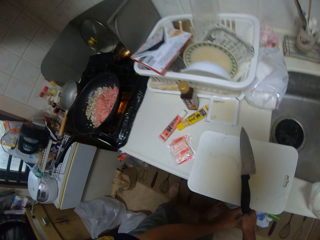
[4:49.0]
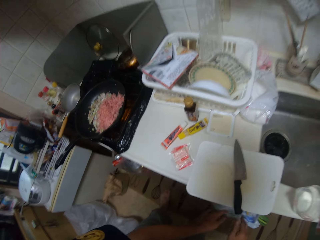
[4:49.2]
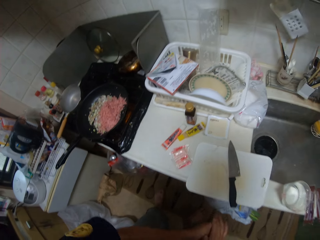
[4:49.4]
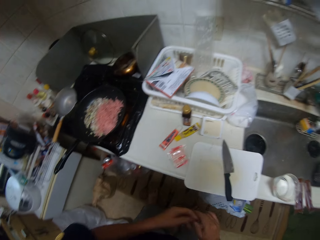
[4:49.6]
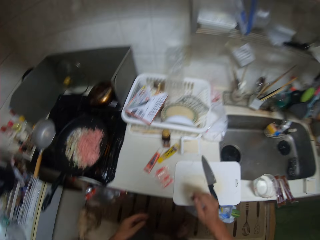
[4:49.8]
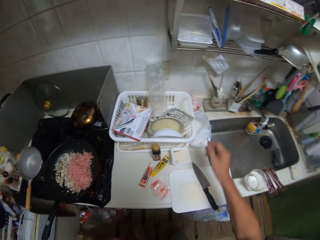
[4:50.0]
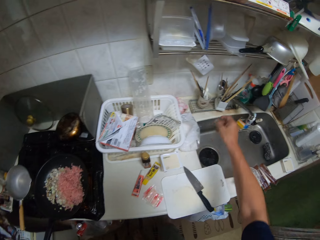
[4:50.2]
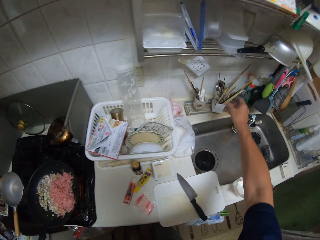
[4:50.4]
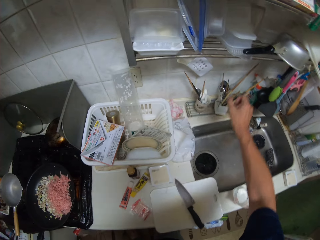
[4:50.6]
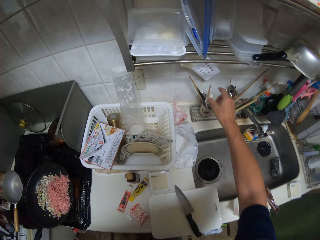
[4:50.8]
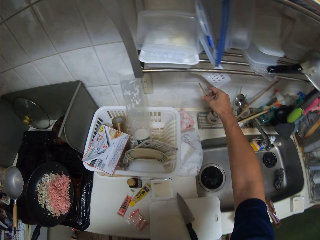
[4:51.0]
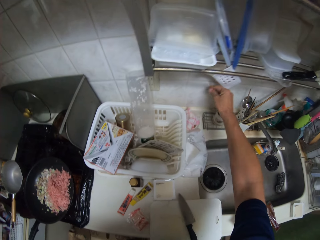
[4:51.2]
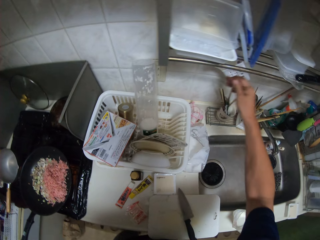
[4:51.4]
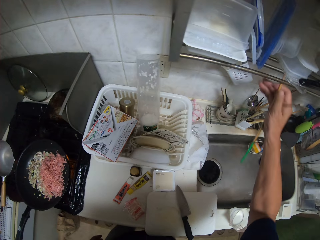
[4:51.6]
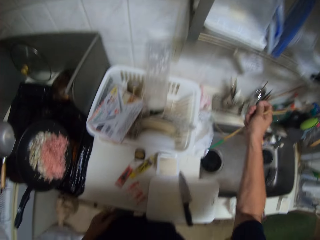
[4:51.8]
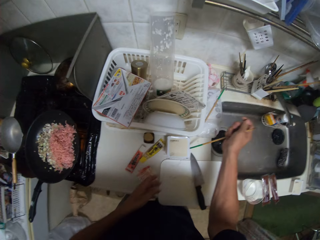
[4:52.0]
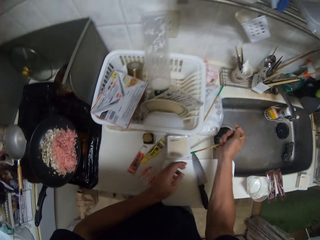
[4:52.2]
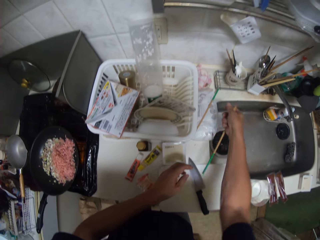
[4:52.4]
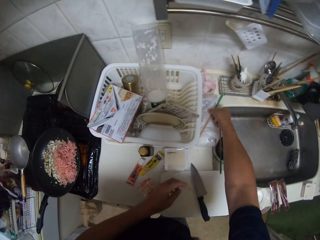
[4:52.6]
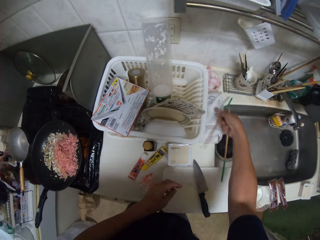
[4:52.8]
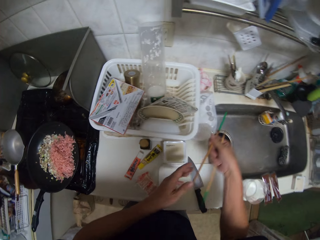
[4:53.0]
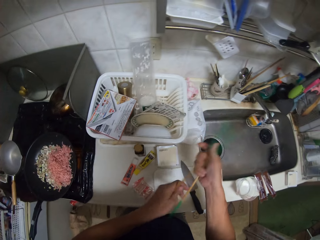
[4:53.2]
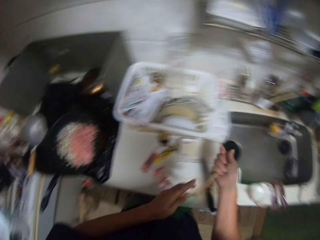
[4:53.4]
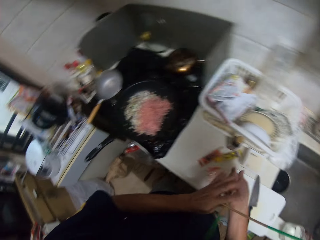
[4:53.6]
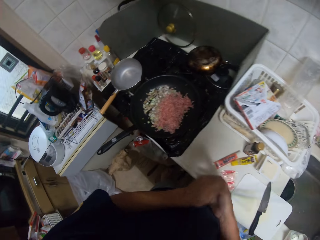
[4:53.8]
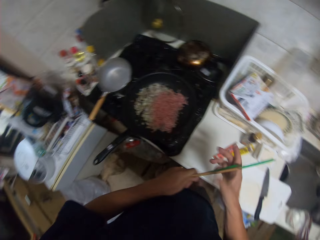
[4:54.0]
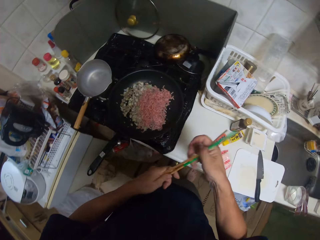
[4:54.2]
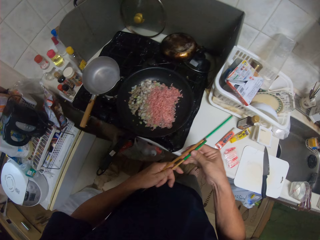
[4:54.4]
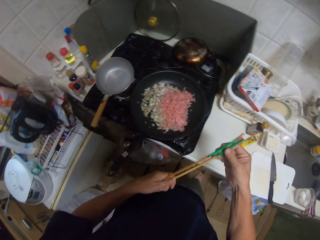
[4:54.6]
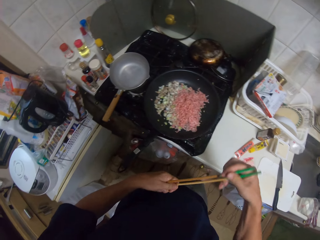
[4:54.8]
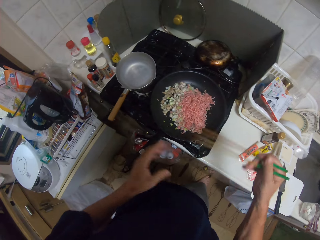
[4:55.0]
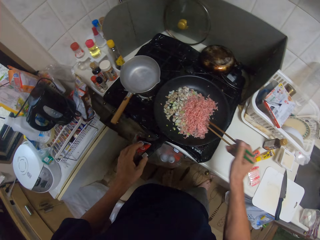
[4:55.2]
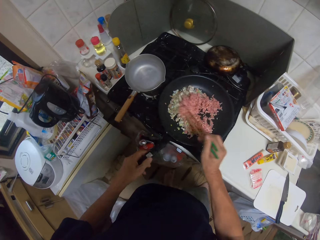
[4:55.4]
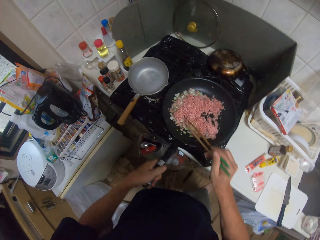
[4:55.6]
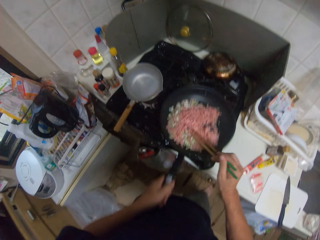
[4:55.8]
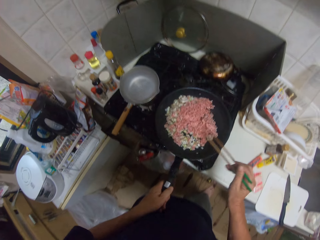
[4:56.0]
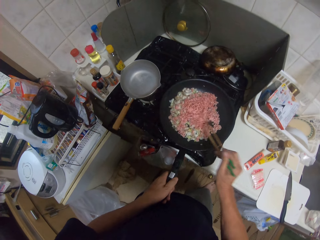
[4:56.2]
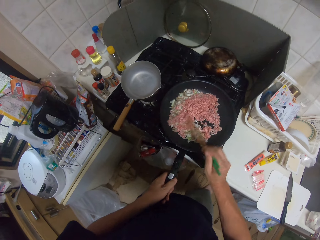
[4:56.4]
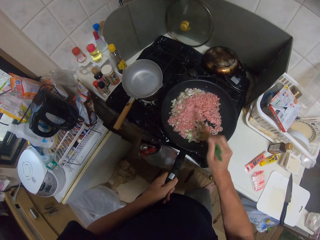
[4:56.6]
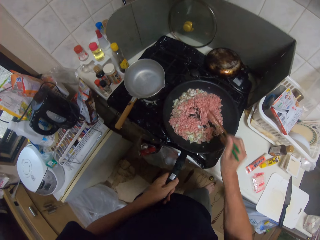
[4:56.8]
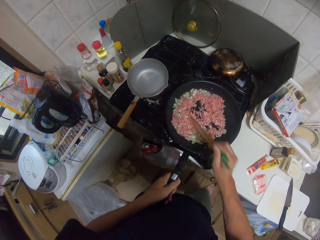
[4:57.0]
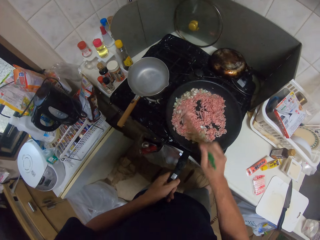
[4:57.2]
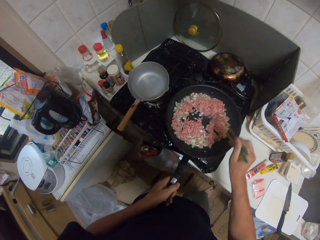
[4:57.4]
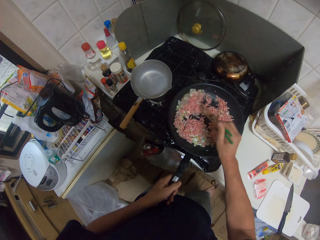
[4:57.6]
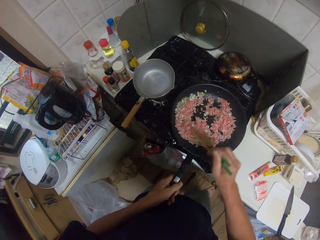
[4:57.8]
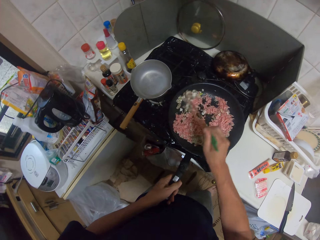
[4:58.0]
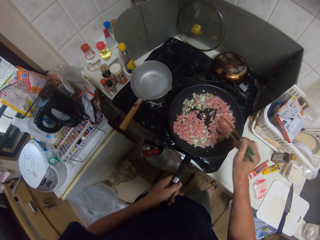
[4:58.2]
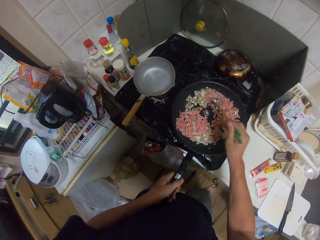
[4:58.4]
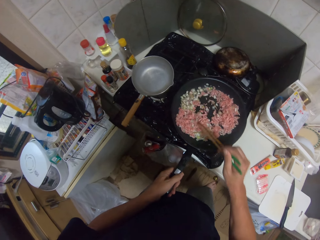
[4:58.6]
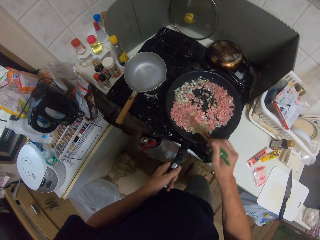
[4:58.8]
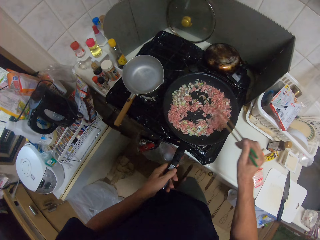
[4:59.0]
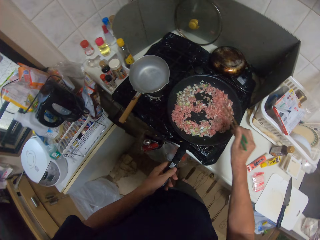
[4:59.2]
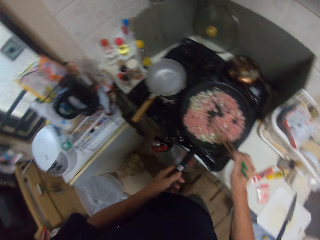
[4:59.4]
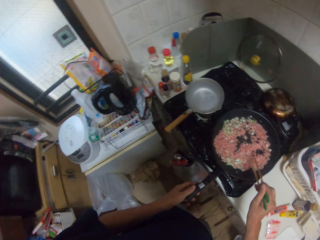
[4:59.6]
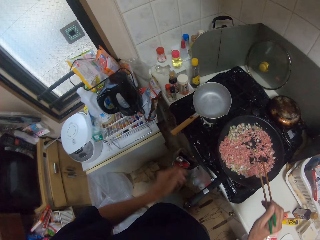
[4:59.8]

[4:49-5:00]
The camera wearer picks chopsticks. A chopstick falls. The camera wearer picks the chopsticks from the sink slab. They hold the chopsticks. They turn a chopstick. They stir minced meat in a pan with the chopsticks. They shake the cooking pan. They stir the minced meat.

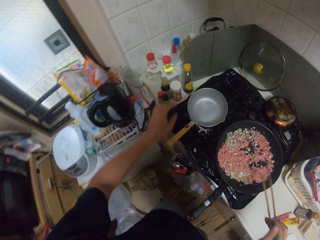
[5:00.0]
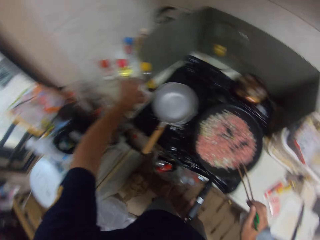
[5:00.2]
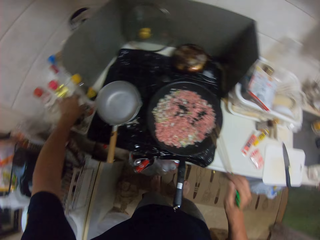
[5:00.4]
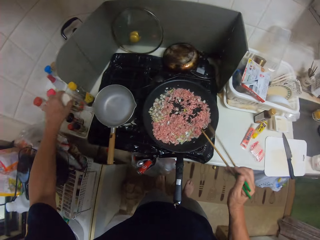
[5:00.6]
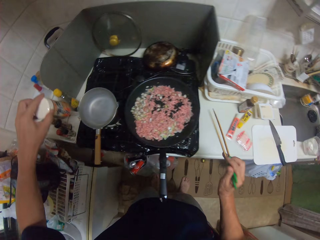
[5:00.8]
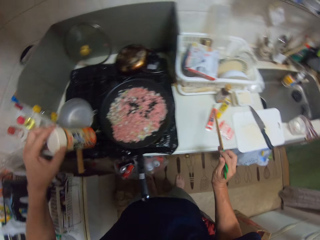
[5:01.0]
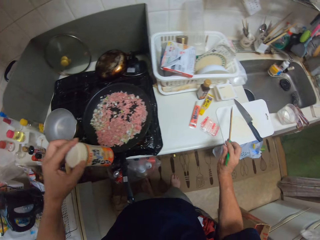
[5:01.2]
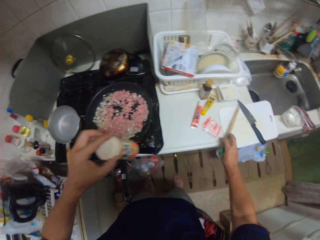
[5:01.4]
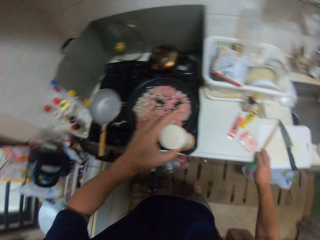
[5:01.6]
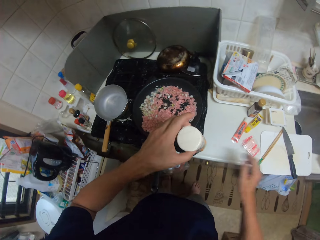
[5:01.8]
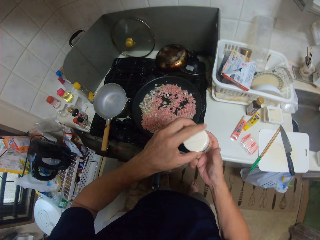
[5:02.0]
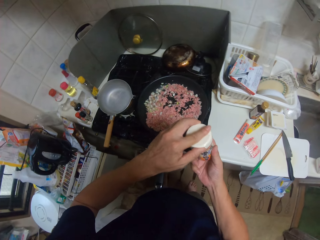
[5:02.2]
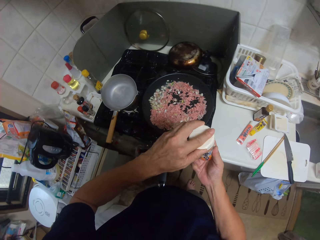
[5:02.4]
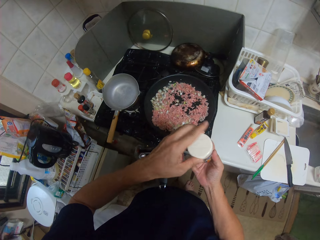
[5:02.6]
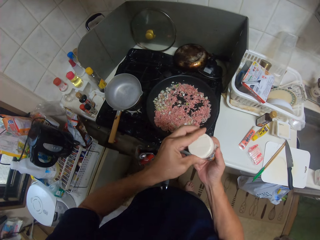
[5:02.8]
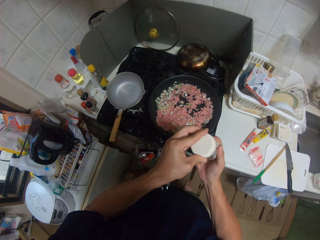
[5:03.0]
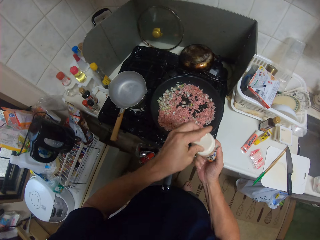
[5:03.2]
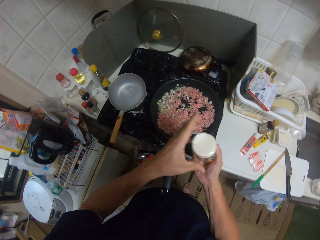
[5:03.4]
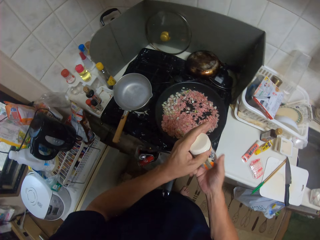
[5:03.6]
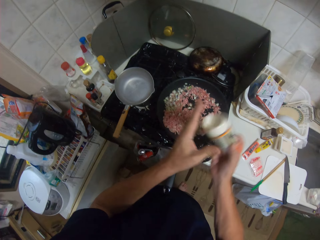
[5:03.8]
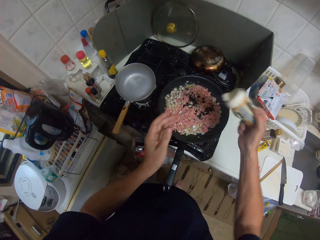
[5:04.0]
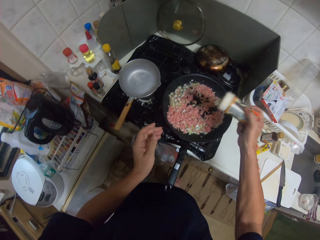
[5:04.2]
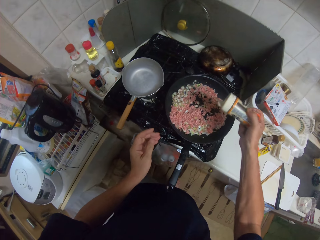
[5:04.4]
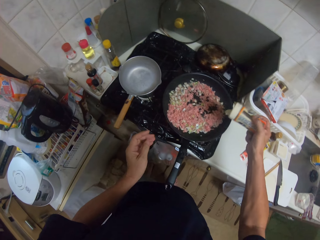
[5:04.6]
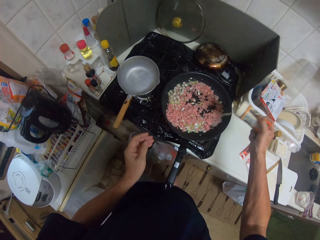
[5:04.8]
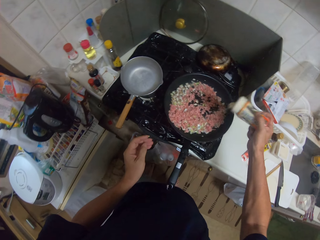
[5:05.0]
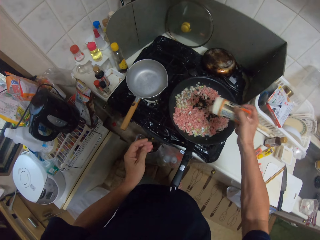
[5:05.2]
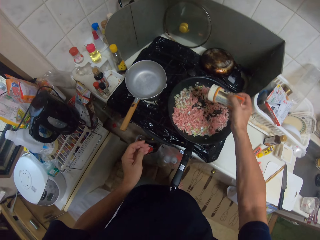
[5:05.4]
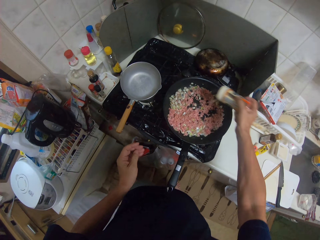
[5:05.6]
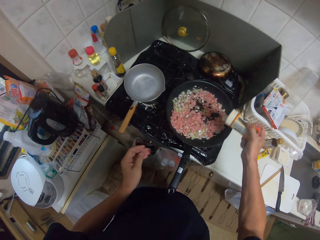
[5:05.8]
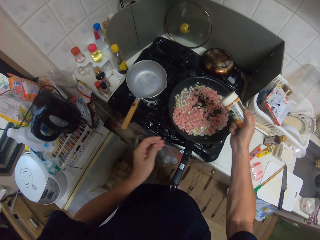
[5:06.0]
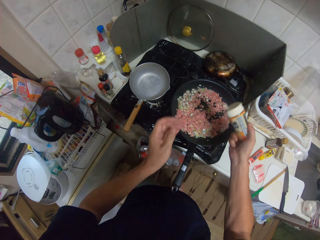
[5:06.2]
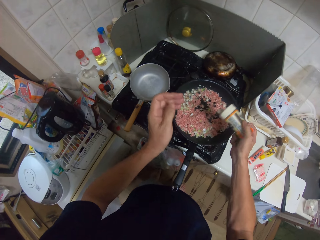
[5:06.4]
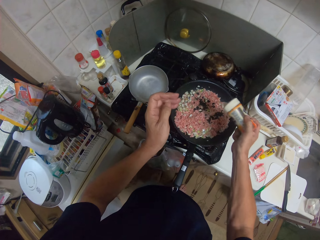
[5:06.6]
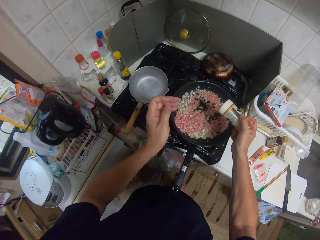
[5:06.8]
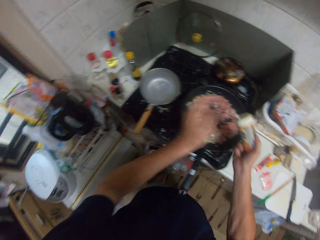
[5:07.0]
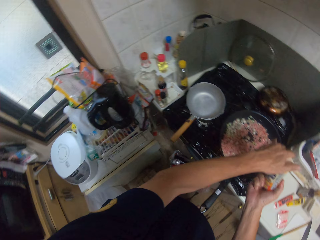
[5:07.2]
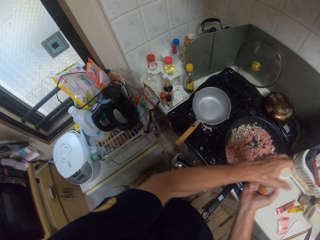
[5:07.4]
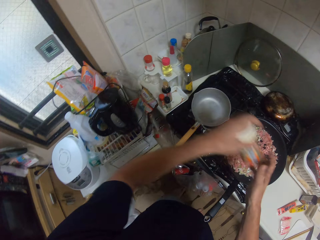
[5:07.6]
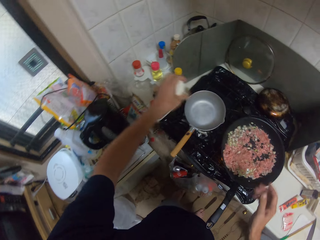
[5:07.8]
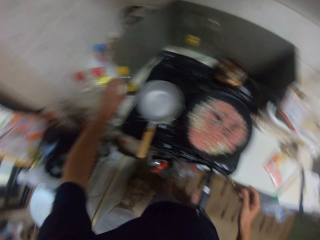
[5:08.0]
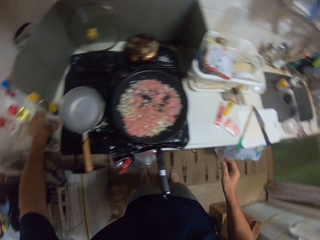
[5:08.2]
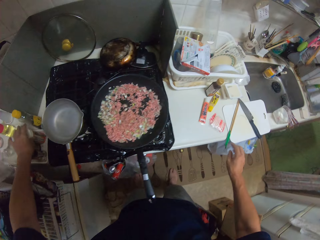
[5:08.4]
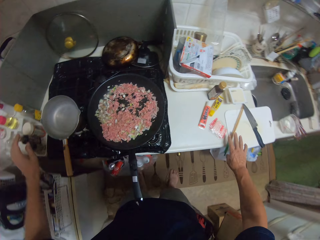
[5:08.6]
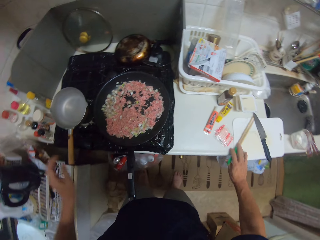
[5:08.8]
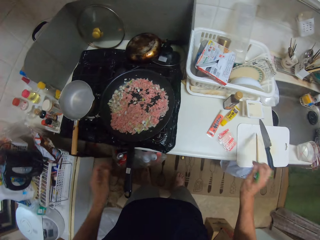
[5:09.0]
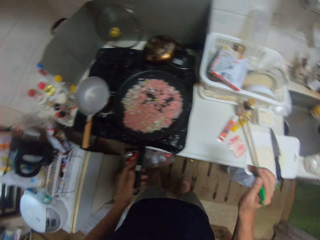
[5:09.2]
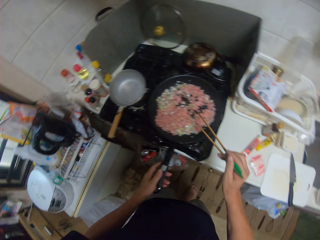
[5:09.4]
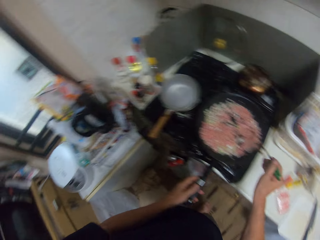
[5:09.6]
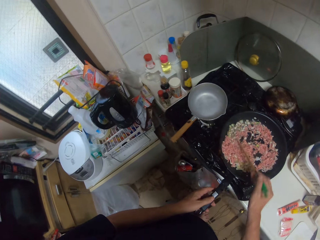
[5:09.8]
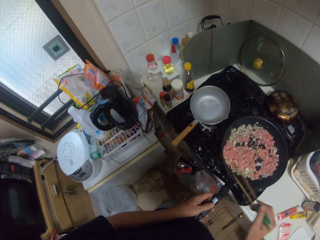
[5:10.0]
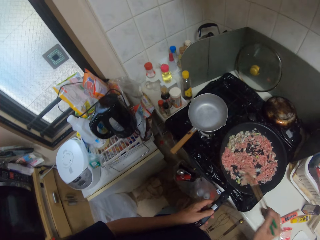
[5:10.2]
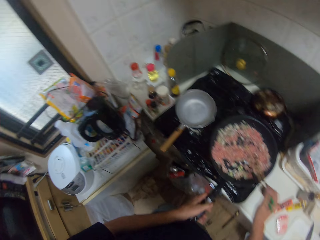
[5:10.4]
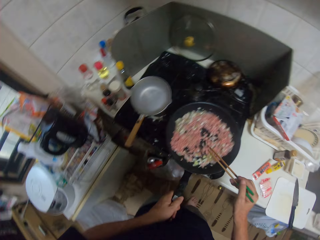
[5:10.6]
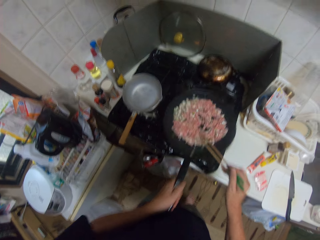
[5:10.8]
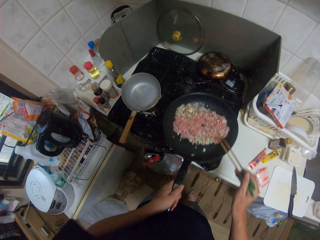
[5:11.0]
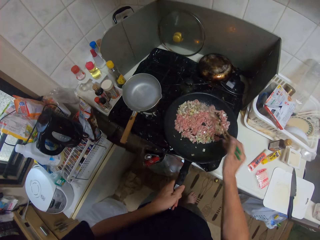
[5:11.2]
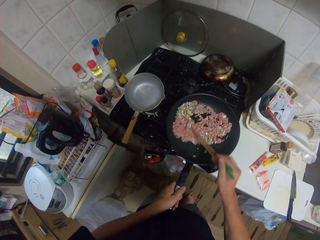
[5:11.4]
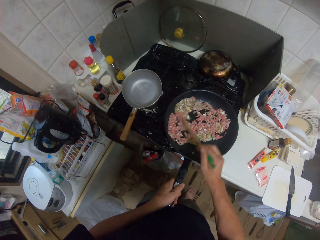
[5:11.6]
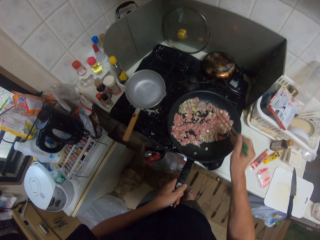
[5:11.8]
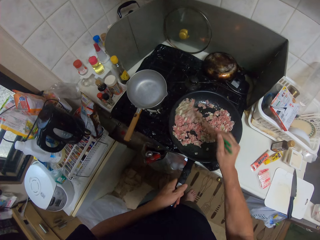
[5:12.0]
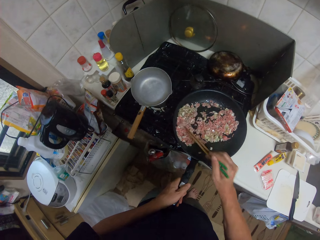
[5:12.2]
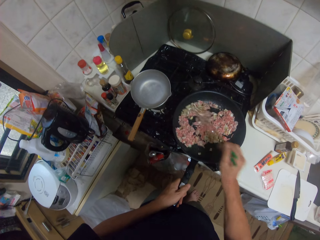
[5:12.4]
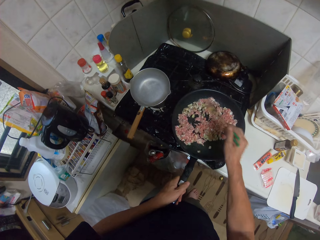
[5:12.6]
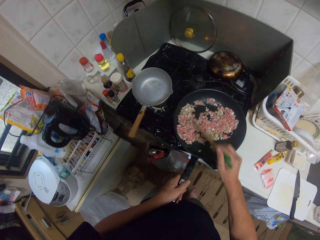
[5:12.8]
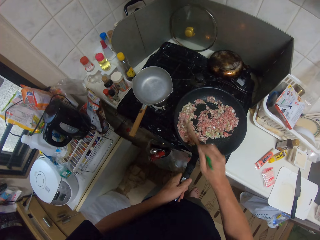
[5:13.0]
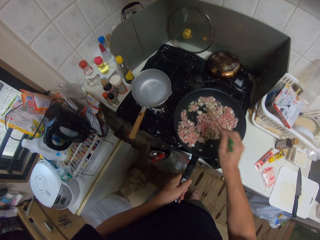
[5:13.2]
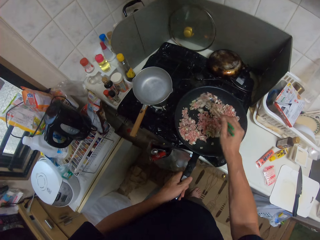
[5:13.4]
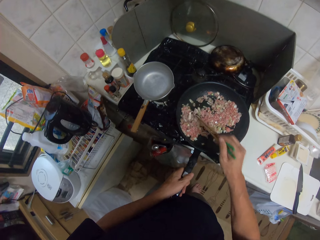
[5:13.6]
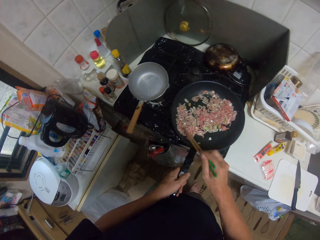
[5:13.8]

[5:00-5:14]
The camera wearer picks the seasoning or small tin from the kitchen slab. They place the chopsticks on a chopping board. They open the tin. They pour the seasoning into the fries. They close the tin. They place the tin on a countertop. They pick the chopsticks from the kitchen slab. They stir the fries or minced meat with the chopsticks. They shake a pan. They stir the minced meat.
